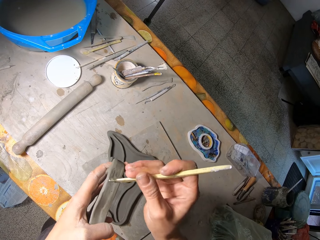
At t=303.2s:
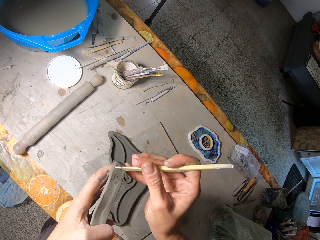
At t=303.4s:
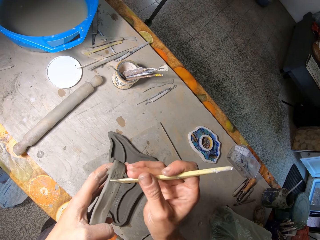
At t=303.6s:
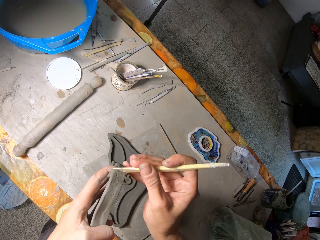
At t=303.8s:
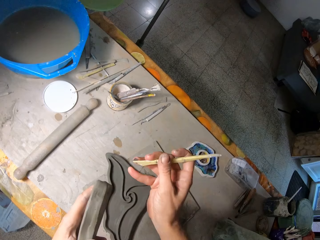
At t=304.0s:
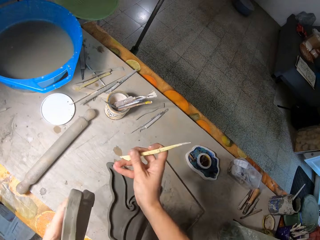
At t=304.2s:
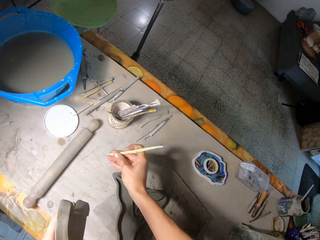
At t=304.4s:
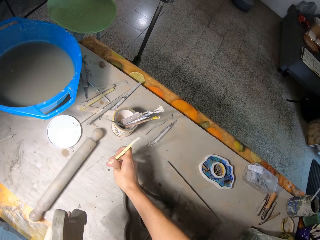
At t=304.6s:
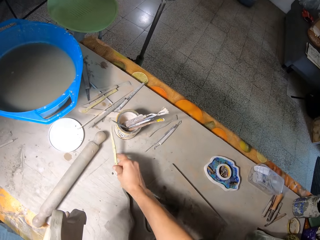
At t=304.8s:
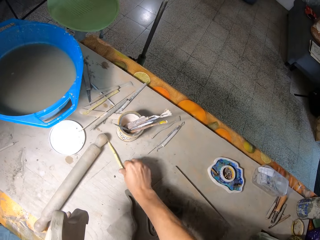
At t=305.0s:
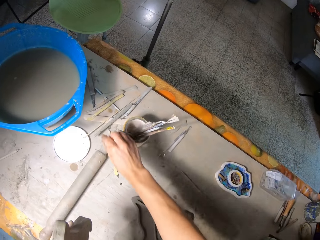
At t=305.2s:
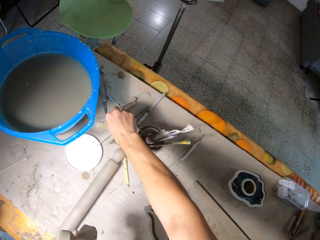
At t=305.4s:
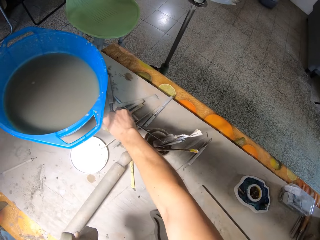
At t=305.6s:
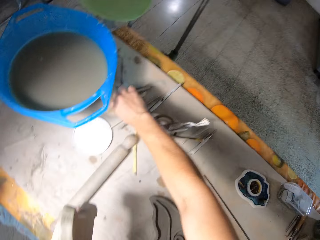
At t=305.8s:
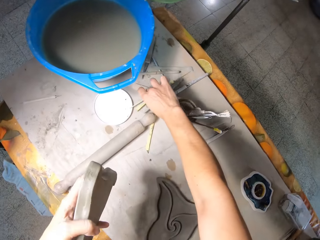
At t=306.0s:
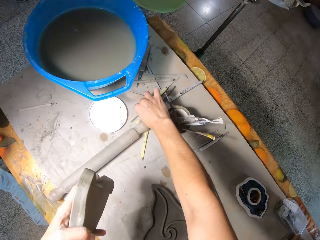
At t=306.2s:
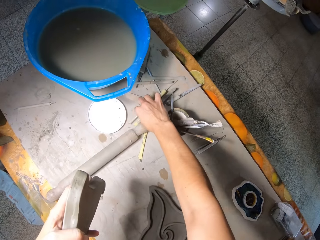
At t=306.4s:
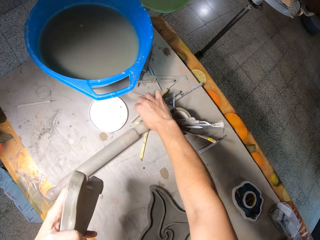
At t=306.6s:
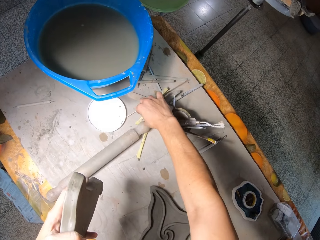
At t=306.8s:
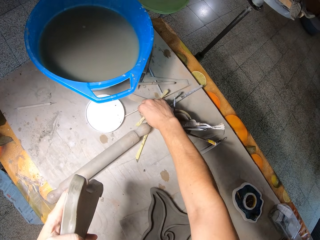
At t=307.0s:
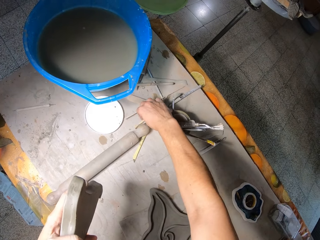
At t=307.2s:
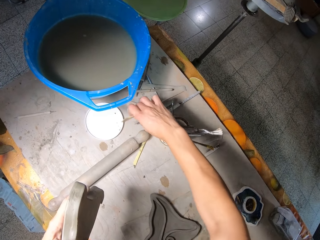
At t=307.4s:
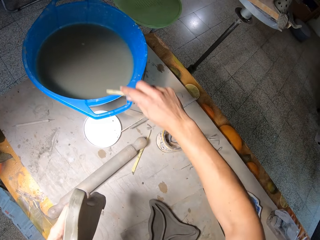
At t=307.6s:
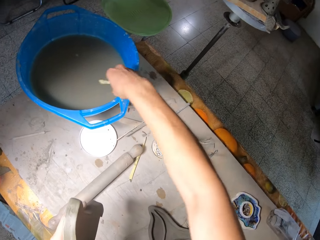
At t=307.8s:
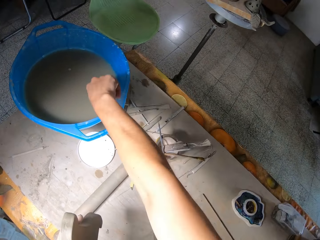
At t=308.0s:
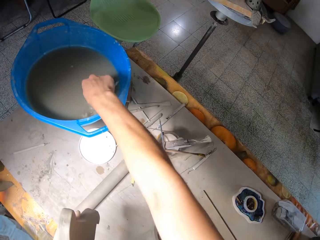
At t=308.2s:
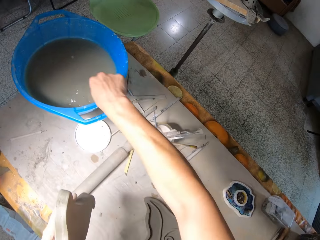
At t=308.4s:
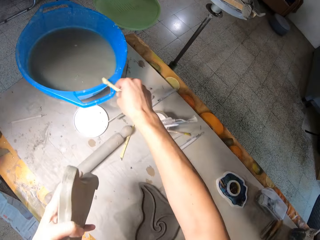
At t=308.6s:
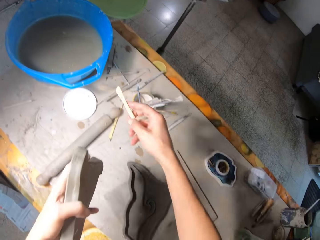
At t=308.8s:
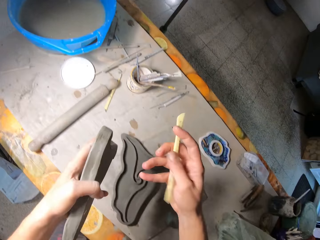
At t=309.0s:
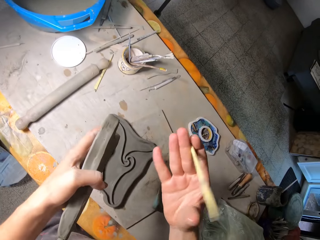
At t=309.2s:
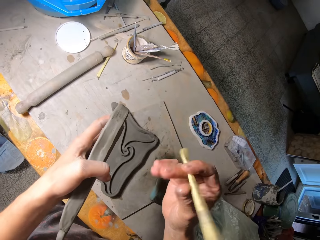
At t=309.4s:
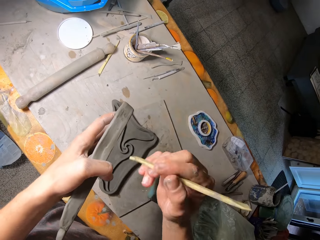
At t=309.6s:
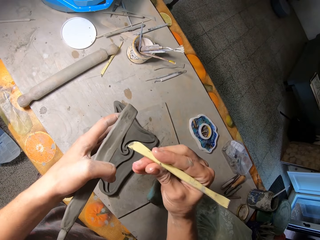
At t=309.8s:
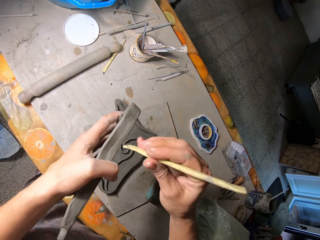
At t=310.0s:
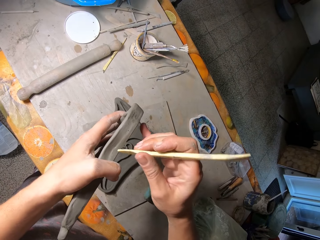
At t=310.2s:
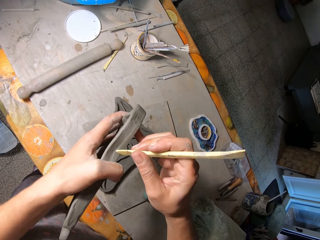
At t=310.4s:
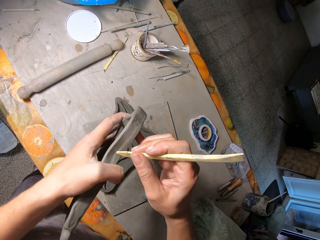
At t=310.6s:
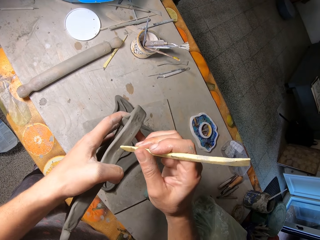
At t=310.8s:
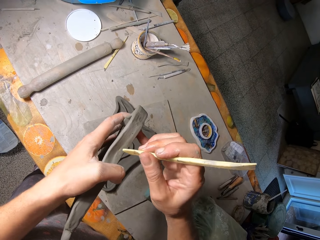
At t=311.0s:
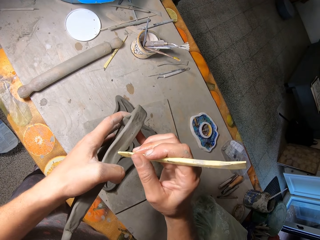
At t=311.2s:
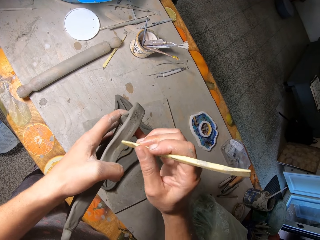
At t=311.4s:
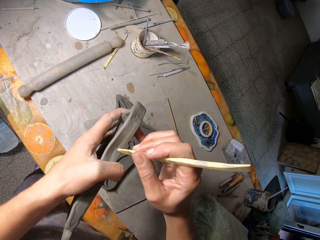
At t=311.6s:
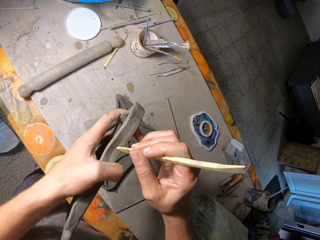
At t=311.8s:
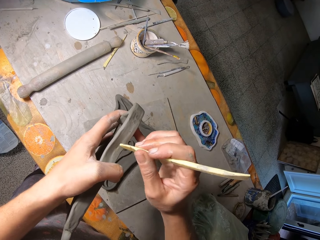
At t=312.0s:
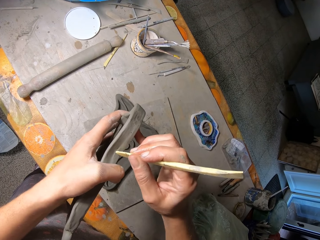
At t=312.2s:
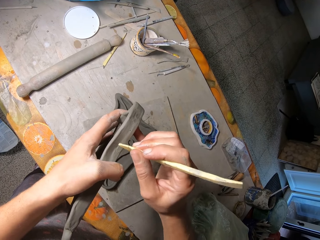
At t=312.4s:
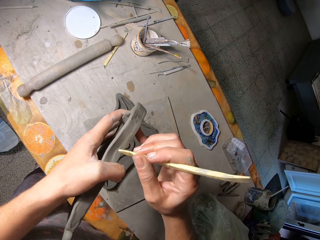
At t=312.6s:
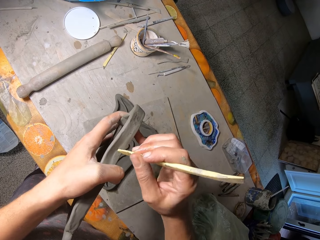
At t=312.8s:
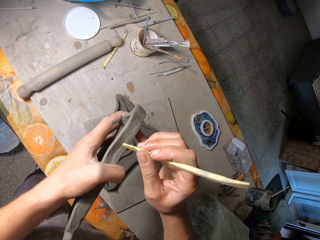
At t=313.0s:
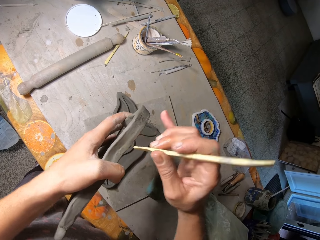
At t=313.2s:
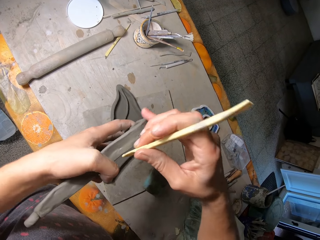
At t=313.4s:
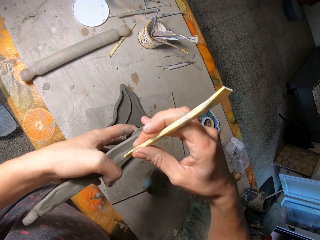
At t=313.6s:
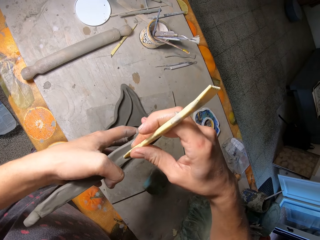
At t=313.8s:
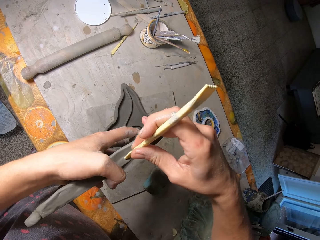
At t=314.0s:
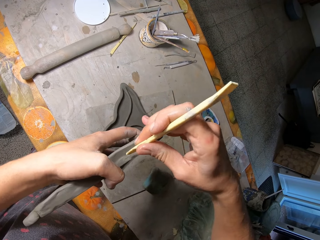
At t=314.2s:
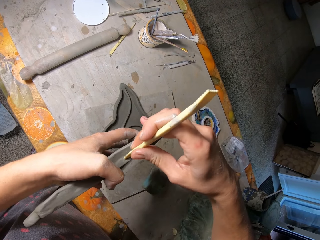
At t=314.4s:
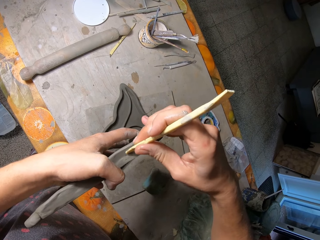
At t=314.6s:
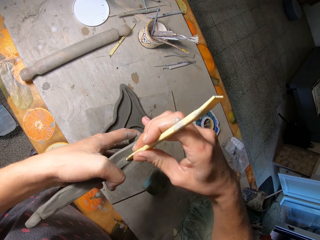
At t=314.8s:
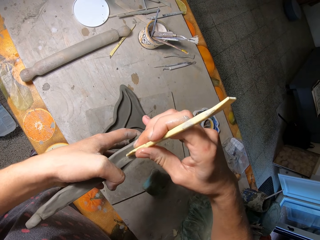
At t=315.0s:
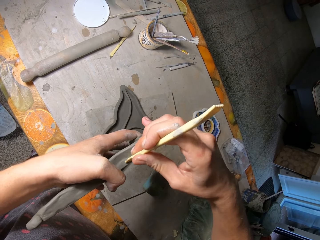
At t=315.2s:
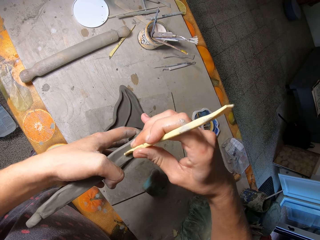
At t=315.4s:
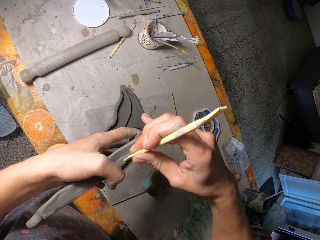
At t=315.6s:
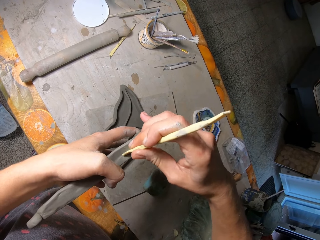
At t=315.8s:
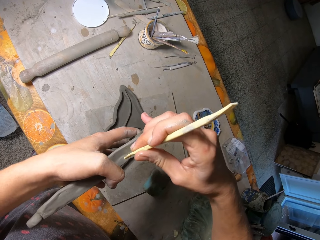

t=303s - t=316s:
The camera wearer drops the scalpel or chisel on the table with his right hand. He picks the scalpel from the table with his right hand. He puts the chisel in the basin. He rinses the scalpel in a bowl of water with his right hand. He shapes the piece of clay with the scalpel in his right hand. He drills the sculpture with the chisel.

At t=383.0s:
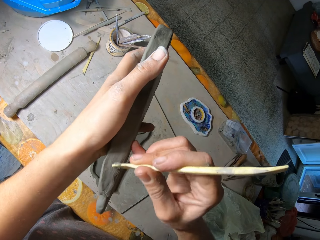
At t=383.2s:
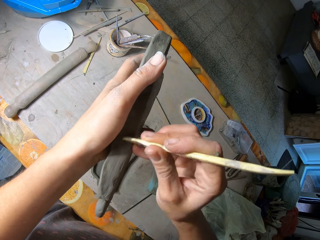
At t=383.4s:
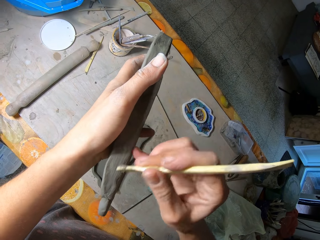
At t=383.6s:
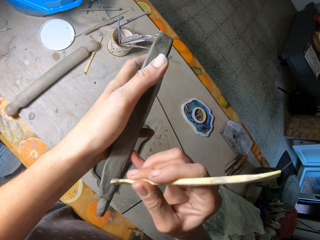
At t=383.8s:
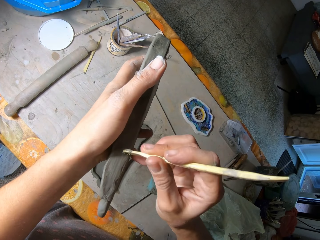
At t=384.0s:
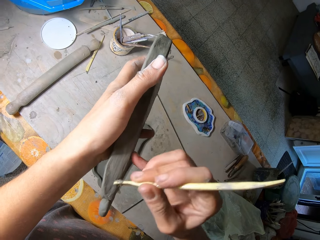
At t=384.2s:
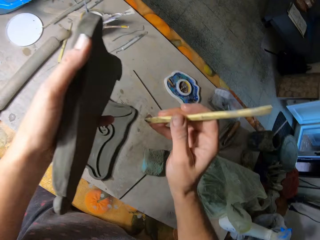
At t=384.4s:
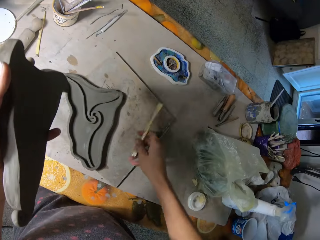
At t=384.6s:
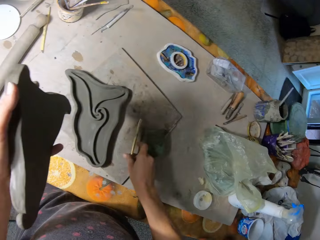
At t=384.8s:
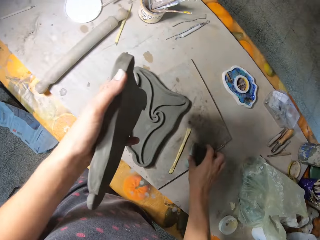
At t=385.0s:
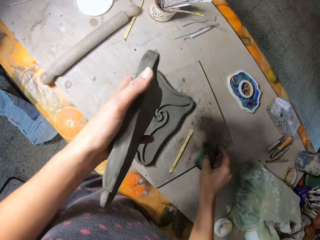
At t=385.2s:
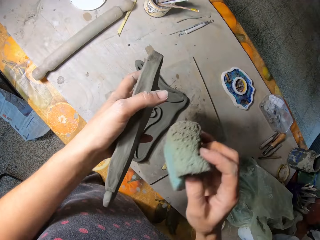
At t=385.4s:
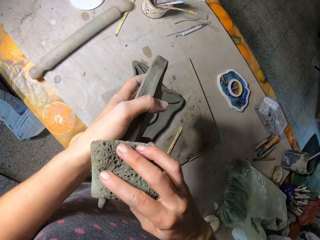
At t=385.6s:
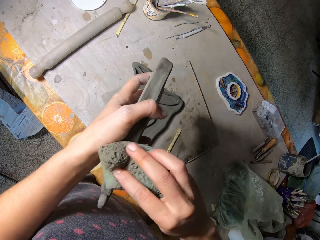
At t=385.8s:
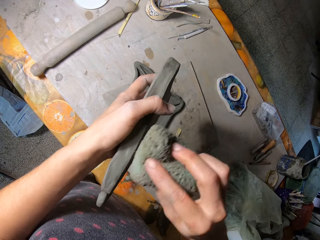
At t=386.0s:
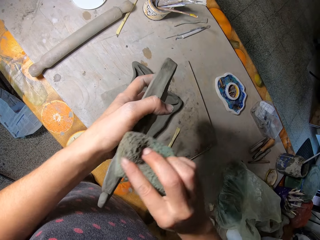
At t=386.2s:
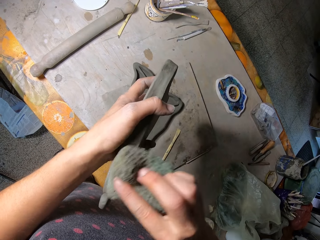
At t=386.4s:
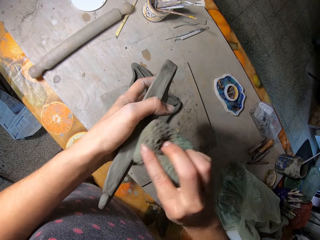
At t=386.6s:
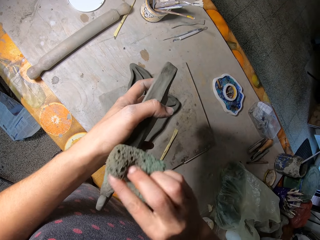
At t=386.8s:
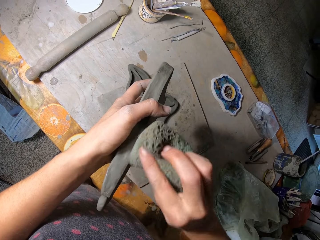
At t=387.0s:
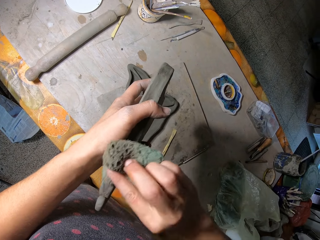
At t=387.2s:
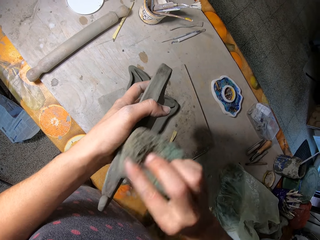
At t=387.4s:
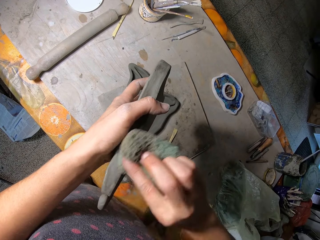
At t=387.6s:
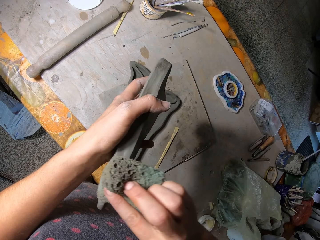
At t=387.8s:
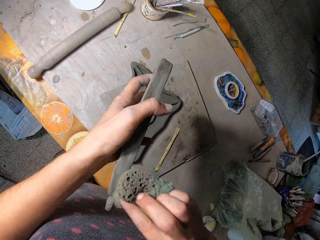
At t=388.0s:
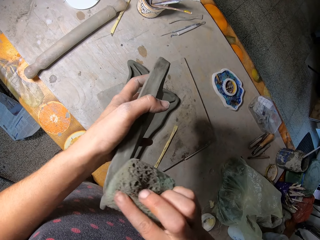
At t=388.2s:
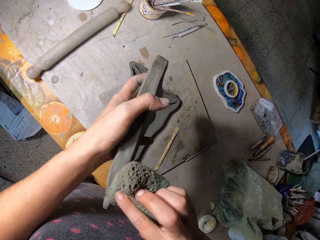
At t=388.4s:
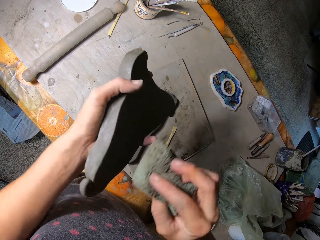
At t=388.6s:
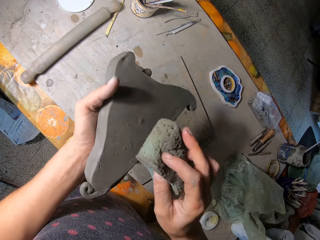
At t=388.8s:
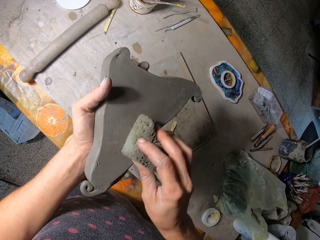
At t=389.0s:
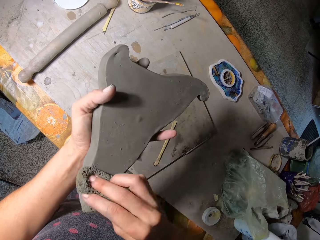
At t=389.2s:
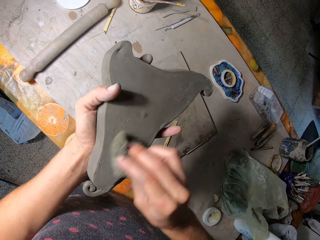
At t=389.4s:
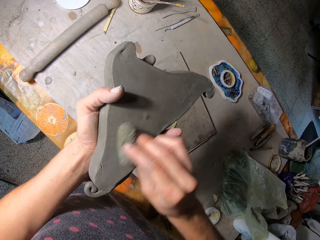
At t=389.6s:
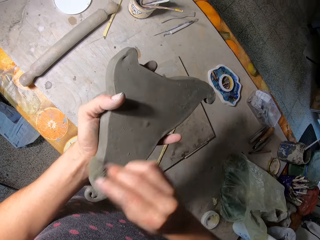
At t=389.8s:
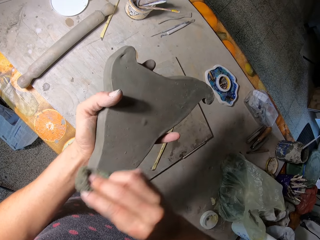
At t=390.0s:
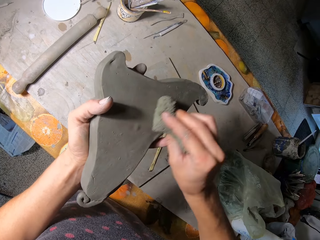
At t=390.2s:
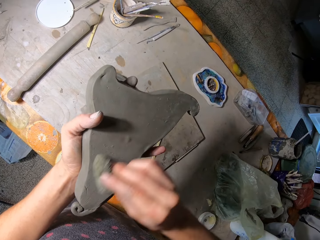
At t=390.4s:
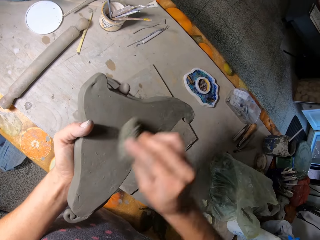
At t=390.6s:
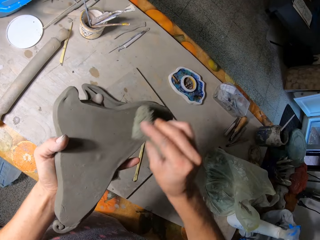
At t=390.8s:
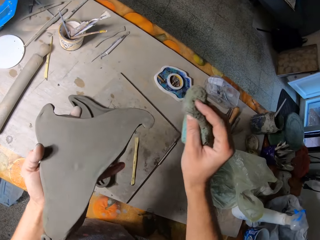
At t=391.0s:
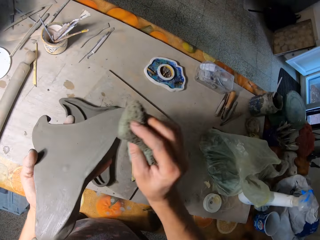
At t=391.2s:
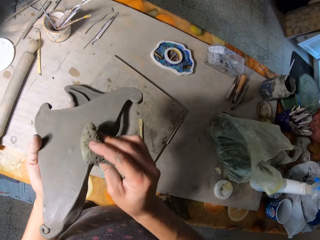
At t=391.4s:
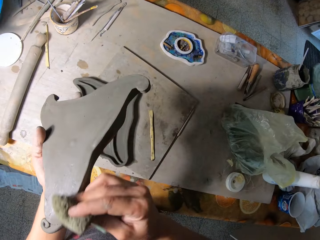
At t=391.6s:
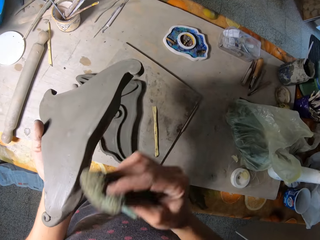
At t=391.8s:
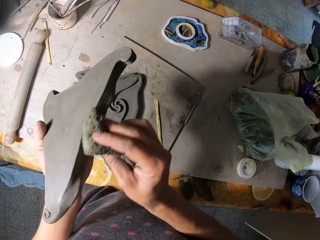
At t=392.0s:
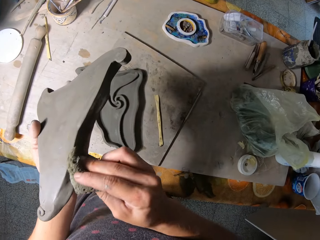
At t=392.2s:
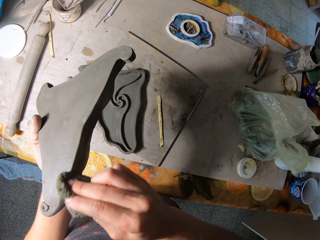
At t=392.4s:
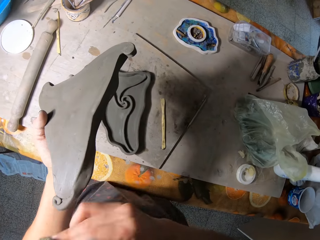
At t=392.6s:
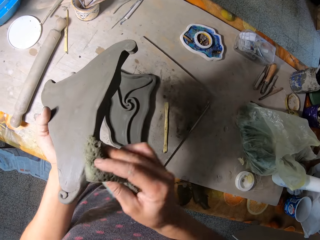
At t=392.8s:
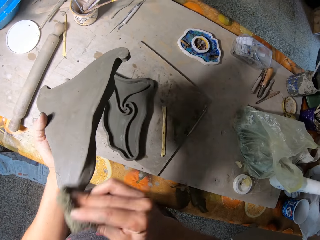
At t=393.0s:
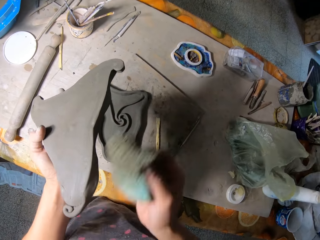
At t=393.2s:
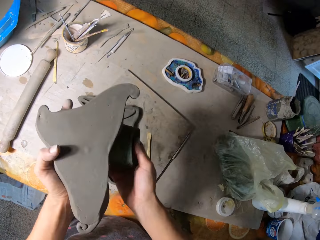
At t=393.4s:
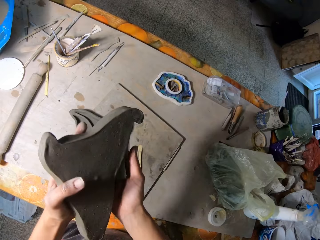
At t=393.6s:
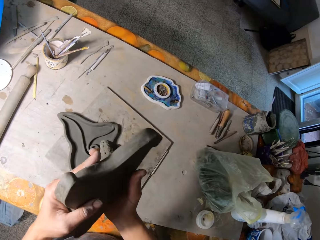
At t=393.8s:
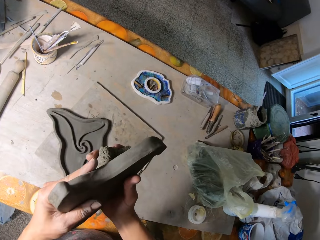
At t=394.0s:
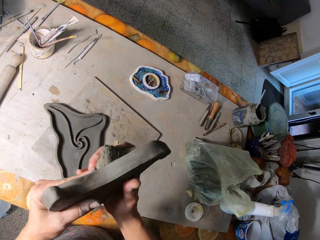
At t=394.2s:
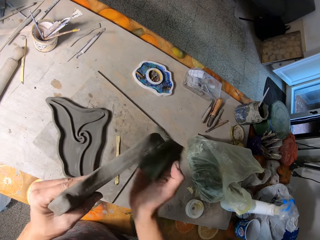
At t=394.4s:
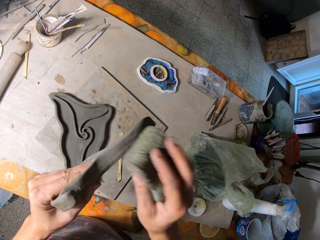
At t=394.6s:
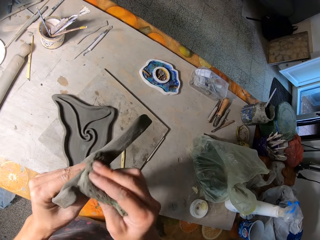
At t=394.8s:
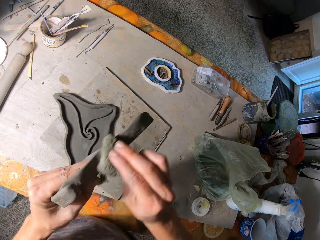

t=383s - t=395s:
The camera wearer drops the scalpel on the table with his right hand. He picks the foam from the table with his right hand. He wipes the piece of clay with the foam in his right hand.
